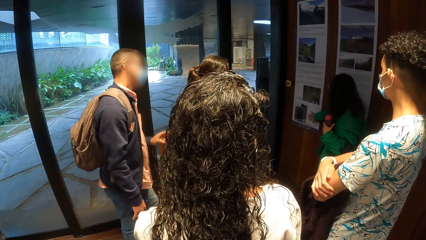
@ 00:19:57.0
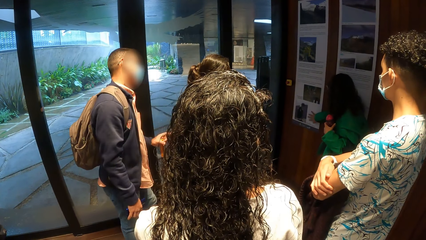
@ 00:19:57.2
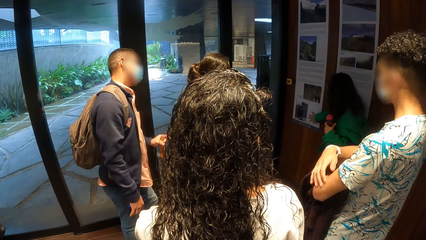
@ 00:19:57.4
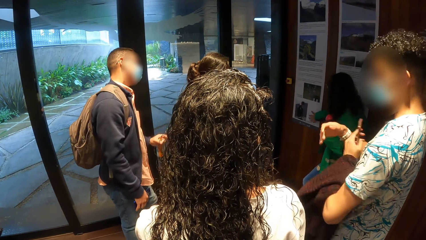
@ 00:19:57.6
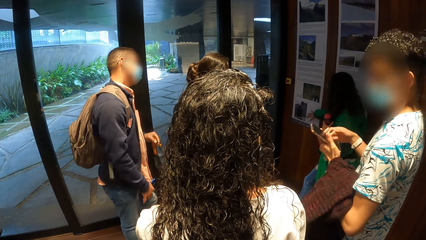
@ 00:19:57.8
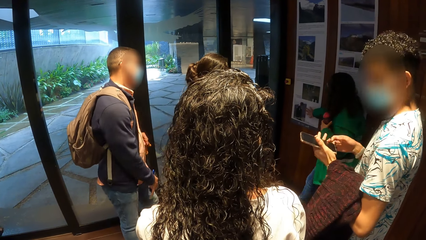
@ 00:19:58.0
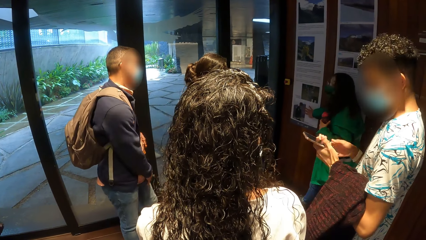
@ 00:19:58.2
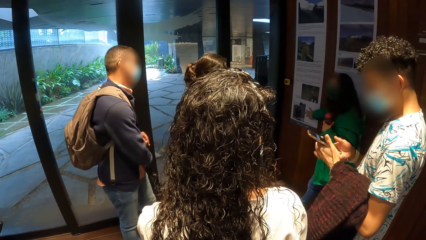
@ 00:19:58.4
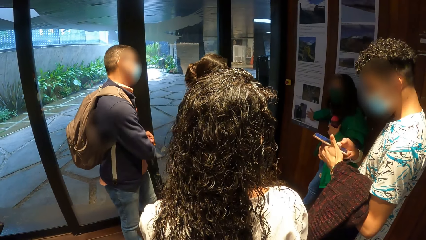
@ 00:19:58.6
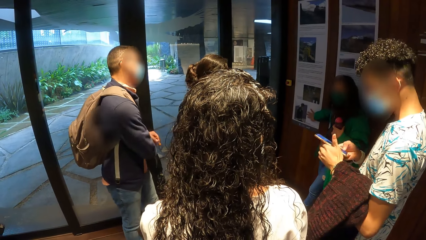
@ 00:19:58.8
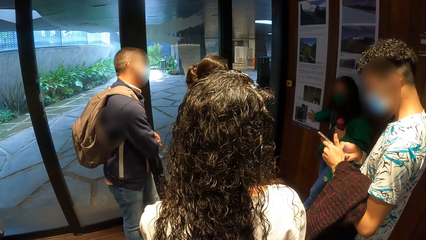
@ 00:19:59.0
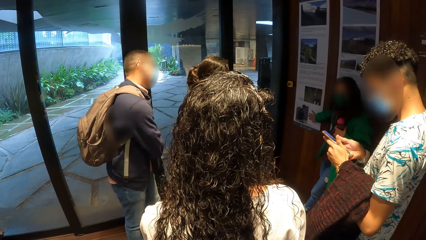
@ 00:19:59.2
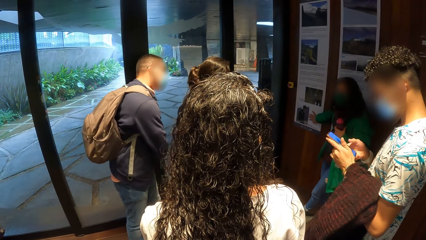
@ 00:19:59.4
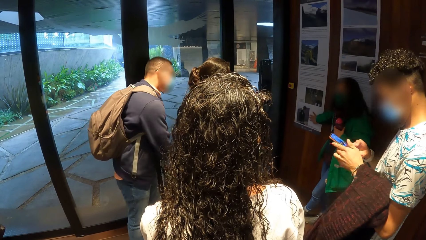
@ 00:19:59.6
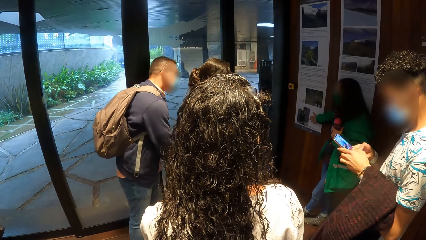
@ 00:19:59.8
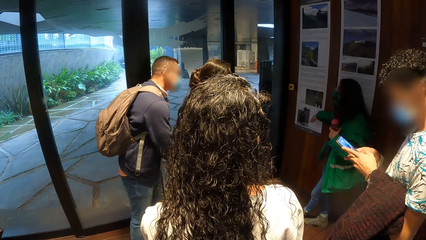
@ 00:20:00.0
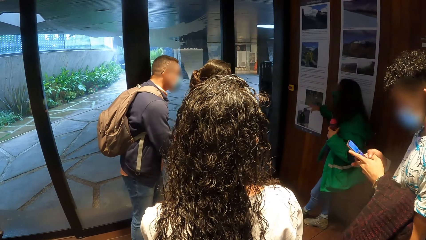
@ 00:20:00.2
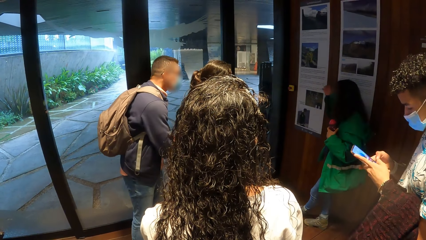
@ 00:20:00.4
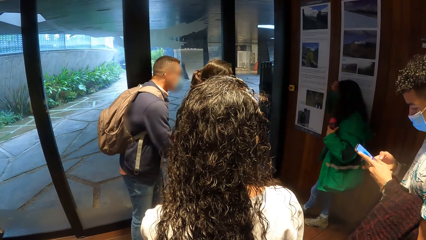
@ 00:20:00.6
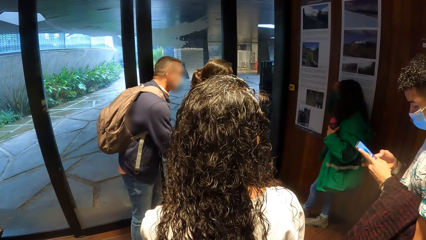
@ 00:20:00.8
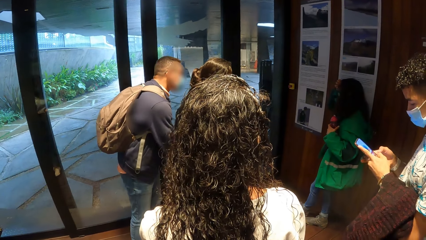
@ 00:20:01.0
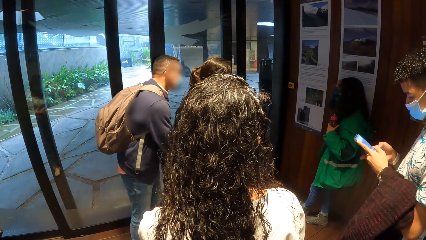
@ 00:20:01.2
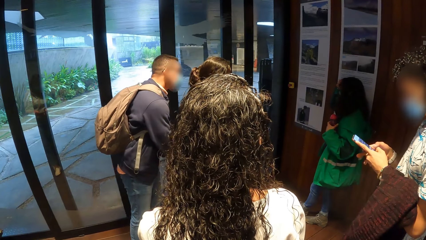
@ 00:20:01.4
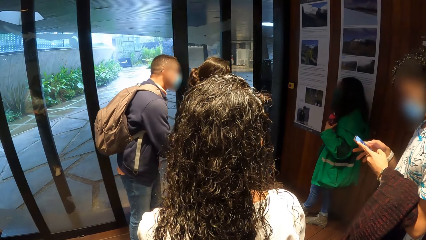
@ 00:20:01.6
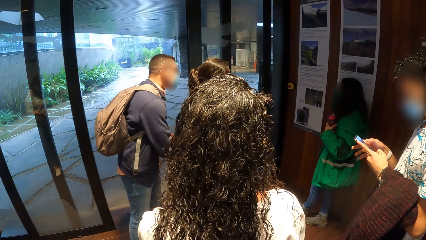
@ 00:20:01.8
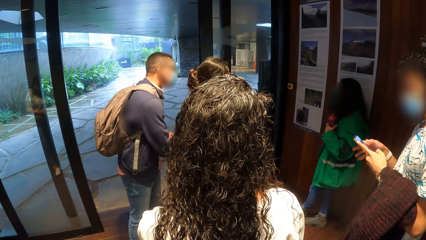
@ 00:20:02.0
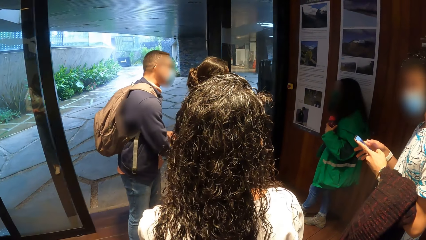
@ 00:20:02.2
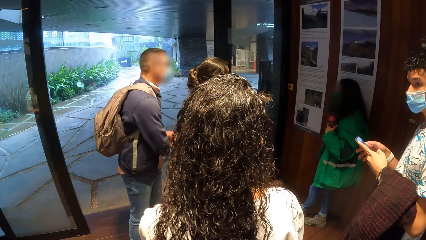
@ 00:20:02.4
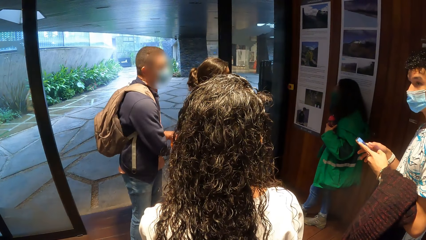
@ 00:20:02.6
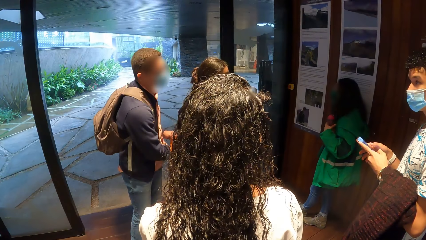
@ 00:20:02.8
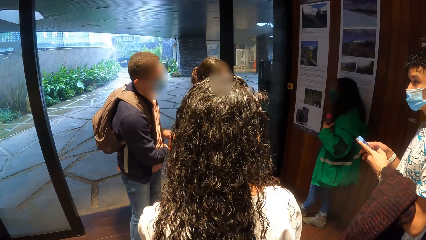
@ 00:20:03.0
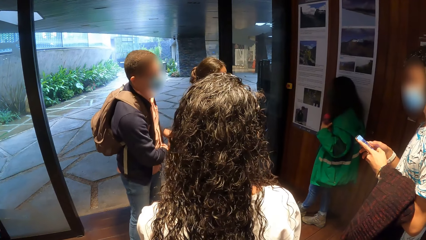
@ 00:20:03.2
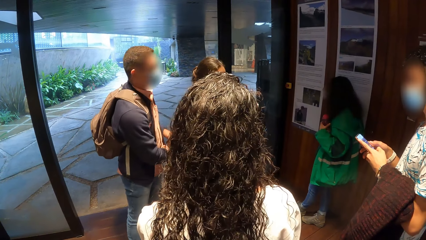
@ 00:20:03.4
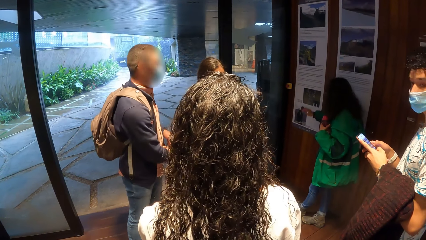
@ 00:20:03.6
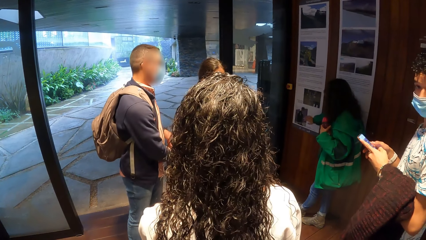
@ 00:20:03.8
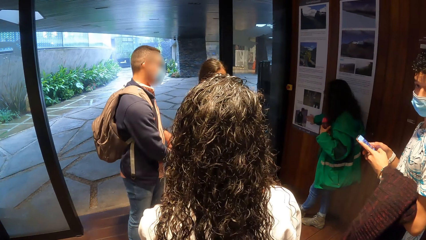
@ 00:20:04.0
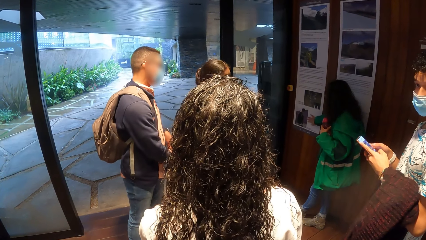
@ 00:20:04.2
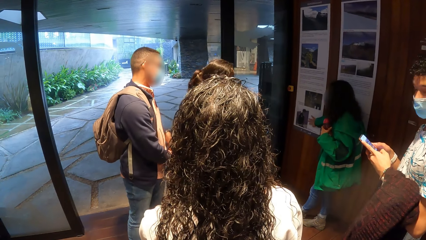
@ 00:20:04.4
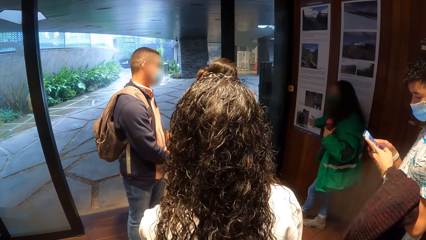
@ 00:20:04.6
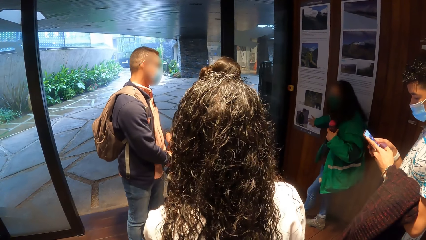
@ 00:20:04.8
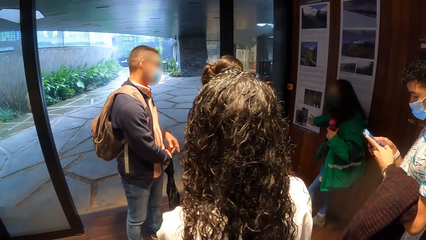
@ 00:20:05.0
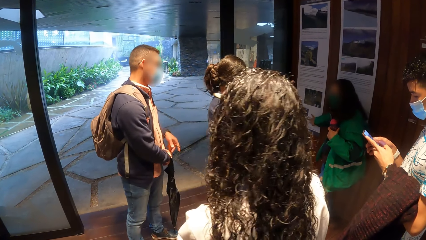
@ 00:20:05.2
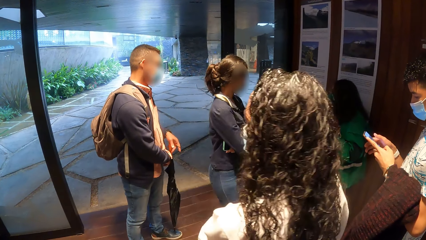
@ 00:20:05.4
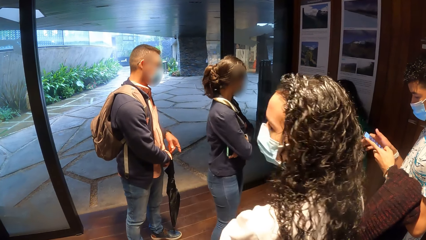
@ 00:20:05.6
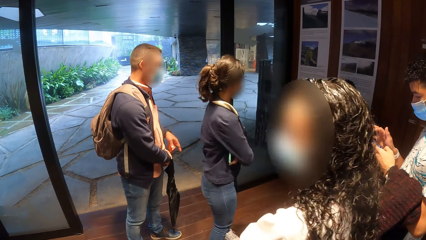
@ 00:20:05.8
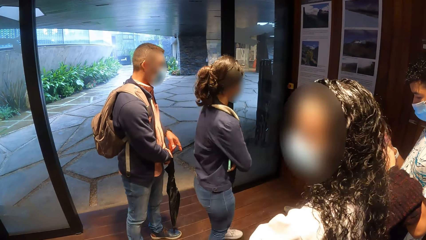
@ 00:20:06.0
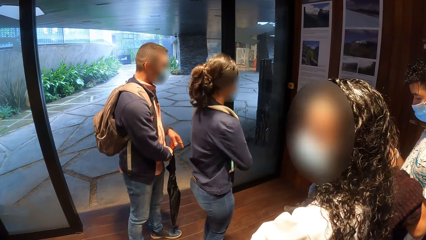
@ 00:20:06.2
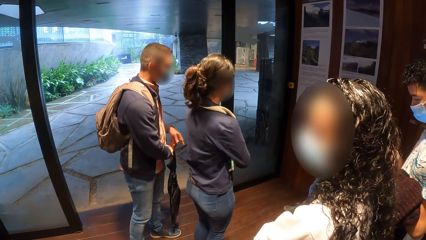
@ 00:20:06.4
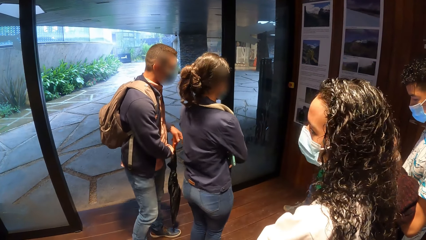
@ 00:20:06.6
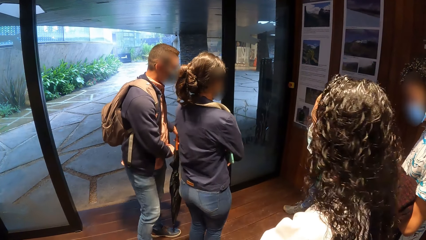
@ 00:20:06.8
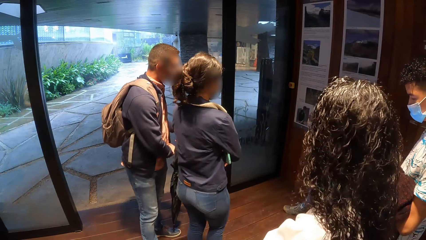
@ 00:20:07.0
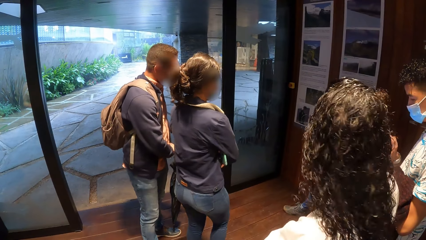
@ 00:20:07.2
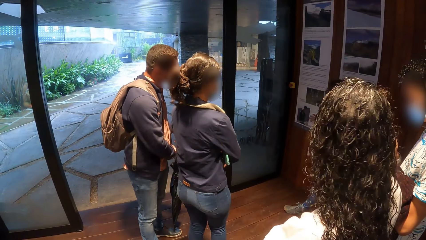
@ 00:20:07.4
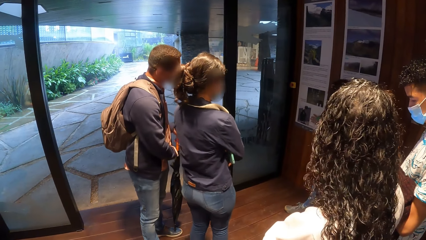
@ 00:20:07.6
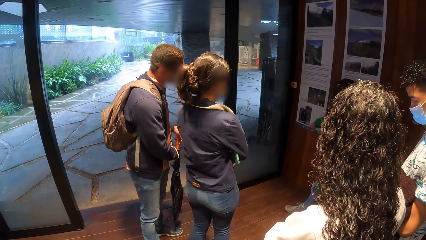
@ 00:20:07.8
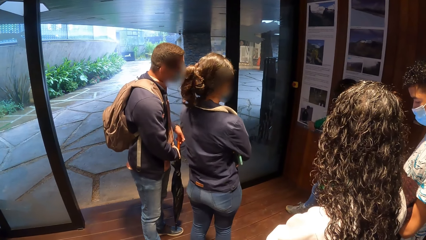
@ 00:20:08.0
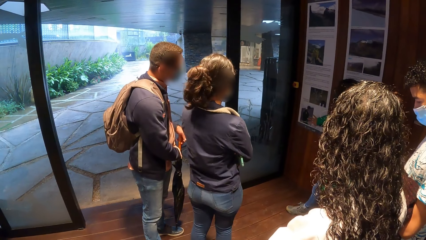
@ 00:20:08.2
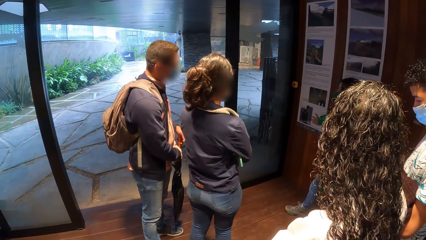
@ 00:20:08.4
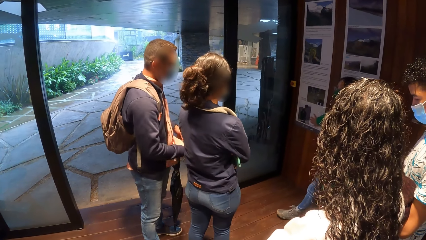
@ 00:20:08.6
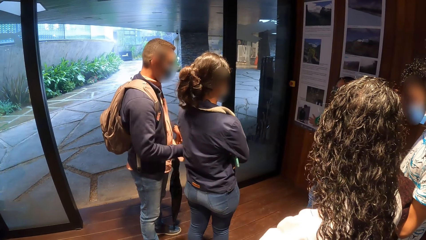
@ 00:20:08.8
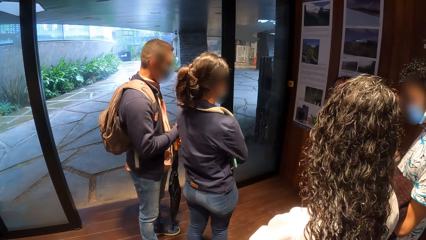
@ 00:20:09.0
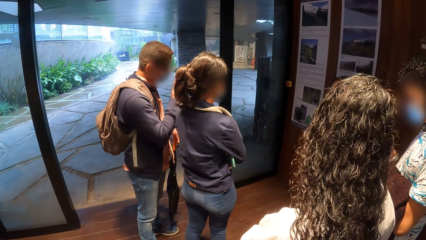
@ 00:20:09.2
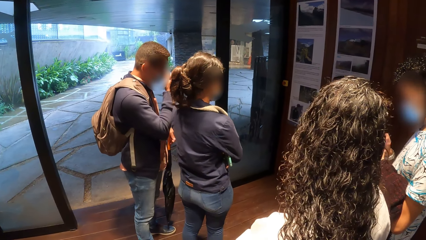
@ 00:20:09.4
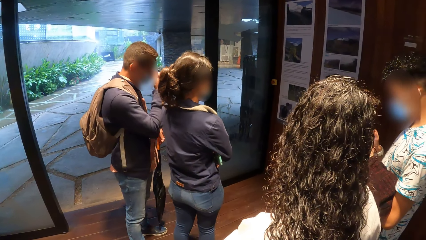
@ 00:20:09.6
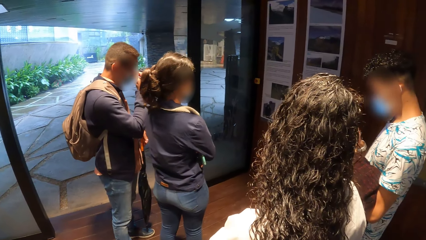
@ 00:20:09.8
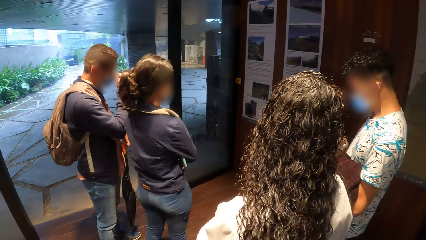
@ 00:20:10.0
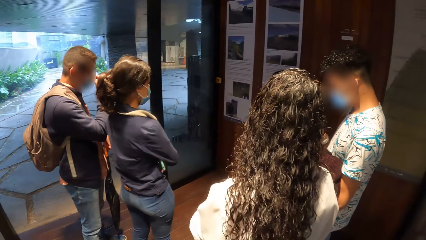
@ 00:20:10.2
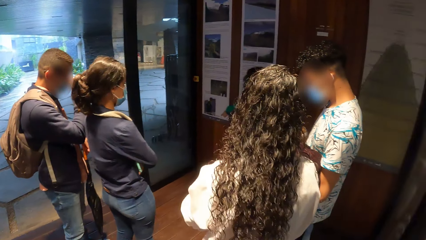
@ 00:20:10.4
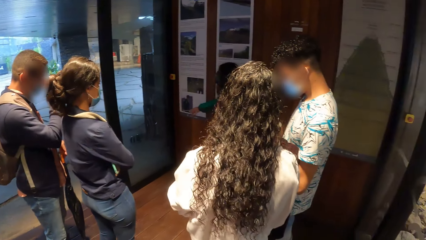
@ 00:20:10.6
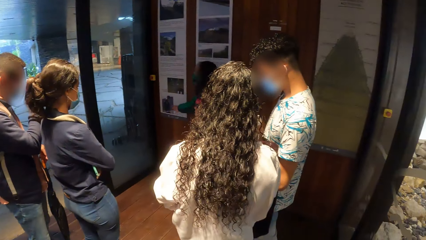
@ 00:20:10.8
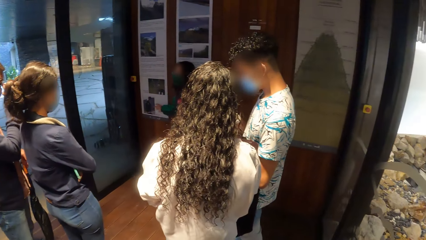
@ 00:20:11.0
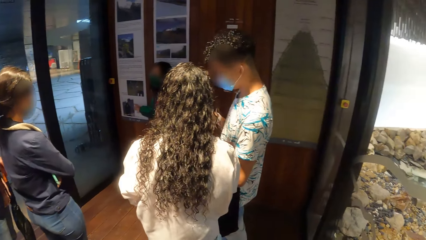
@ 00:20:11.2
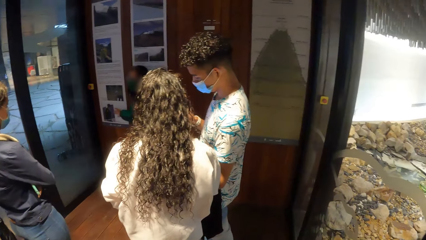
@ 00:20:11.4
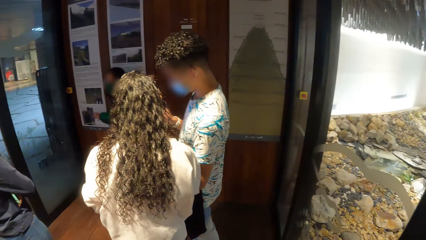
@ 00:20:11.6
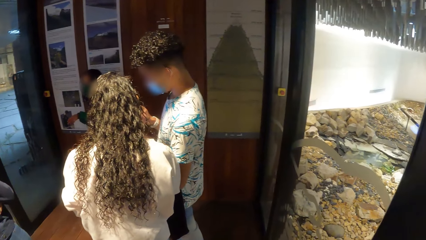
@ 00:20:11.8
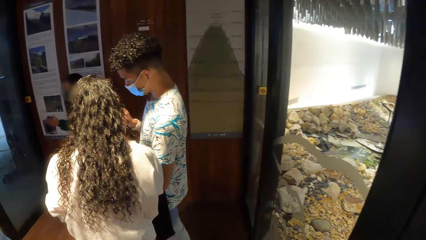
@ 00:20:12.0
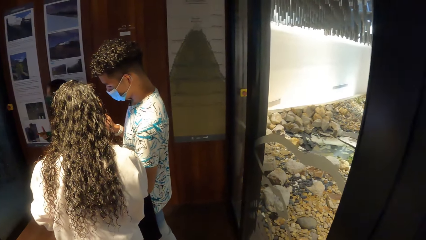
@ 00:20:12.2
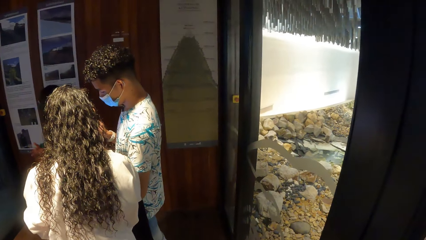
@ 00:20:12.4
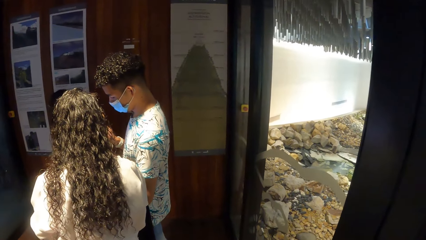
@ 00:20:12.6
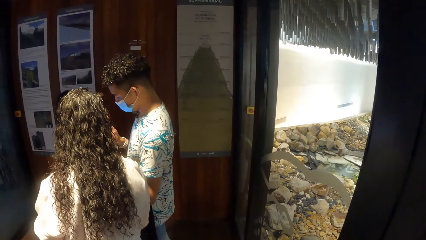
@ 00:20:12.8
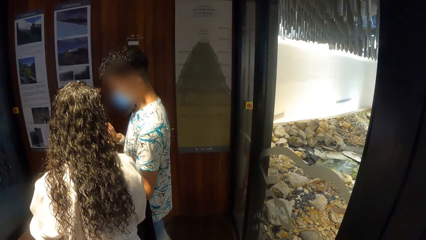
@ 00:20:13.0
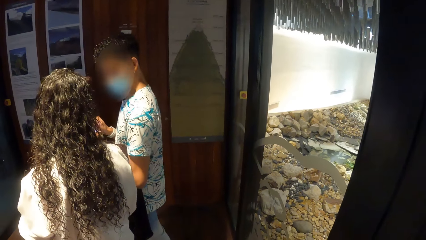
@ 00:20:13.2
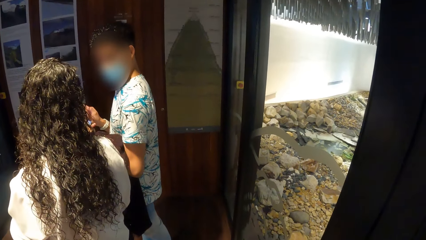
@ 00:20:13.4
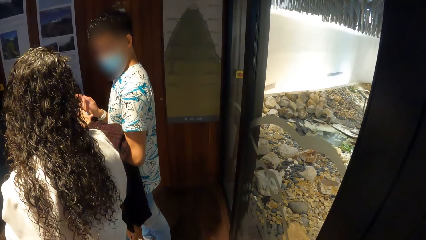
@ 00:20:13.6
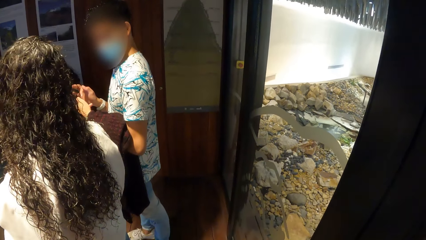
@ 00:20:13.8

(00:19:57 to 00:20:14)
A man operates his phone with both hands. A woman touches the pictures on the wall. Another woman checks the man's phone.
